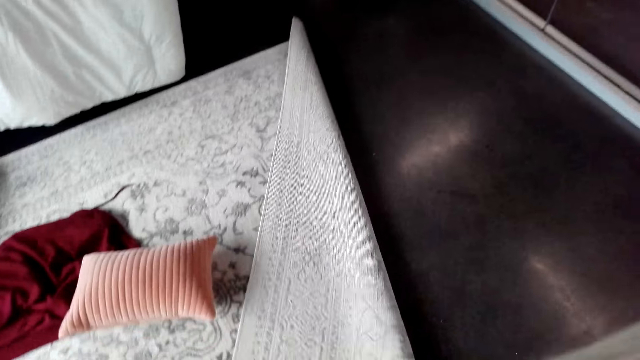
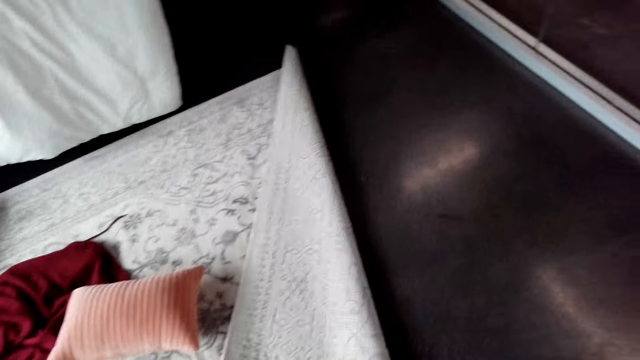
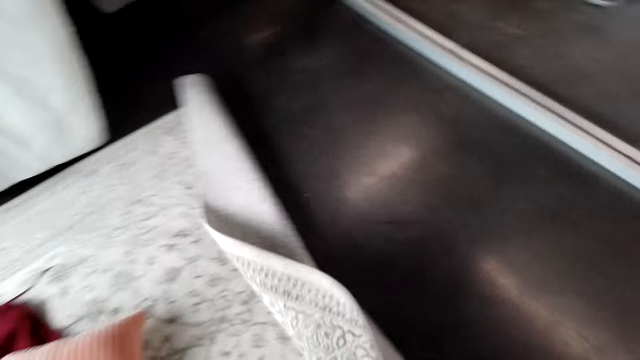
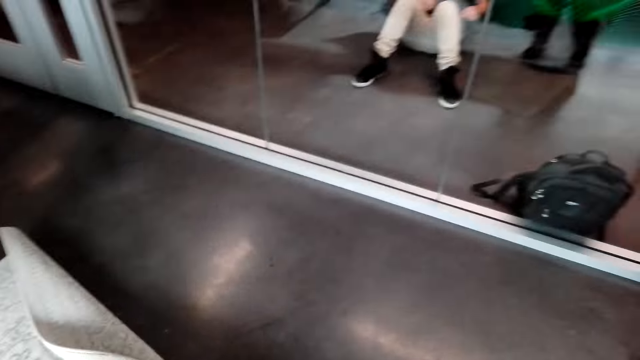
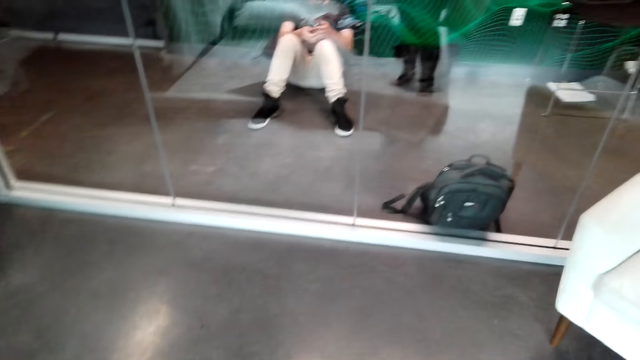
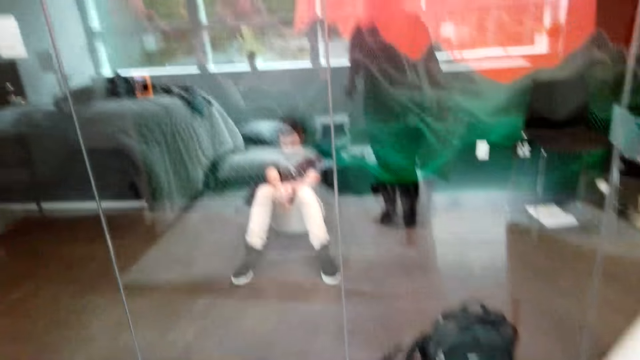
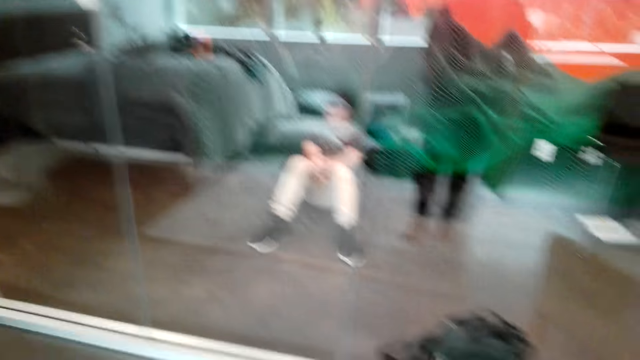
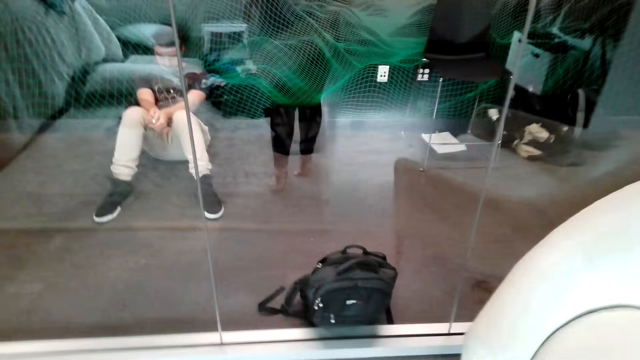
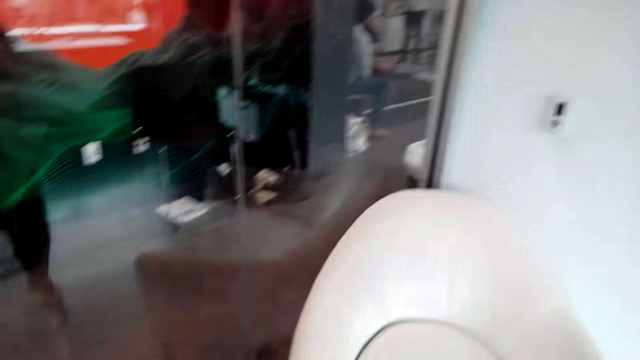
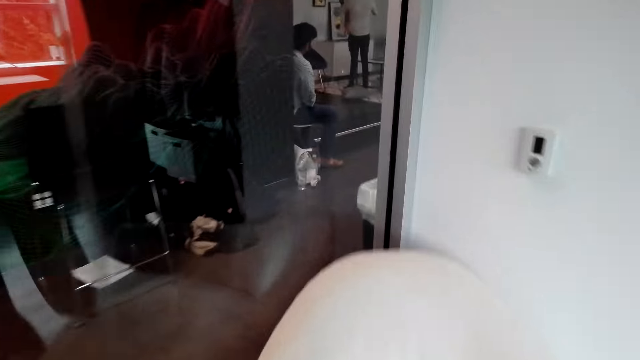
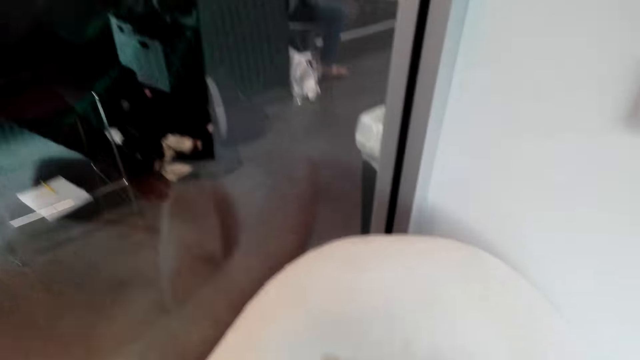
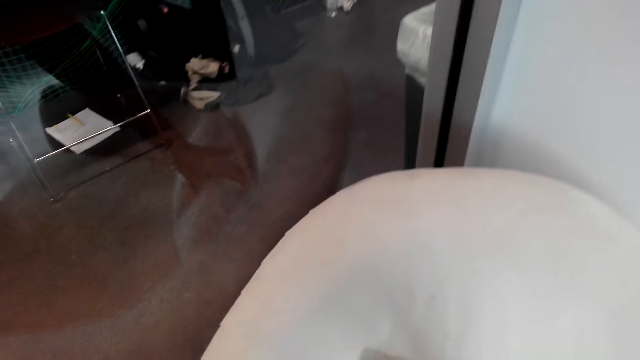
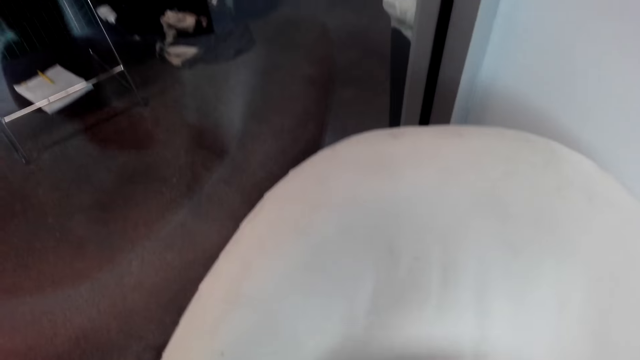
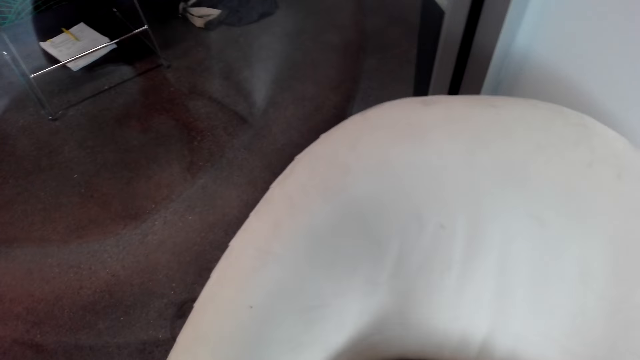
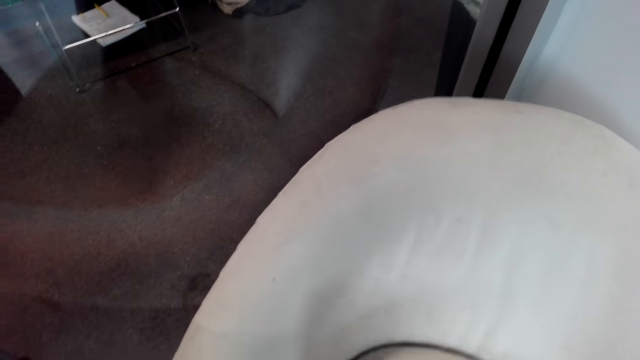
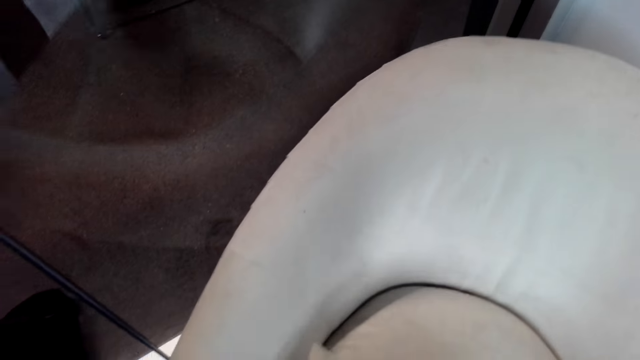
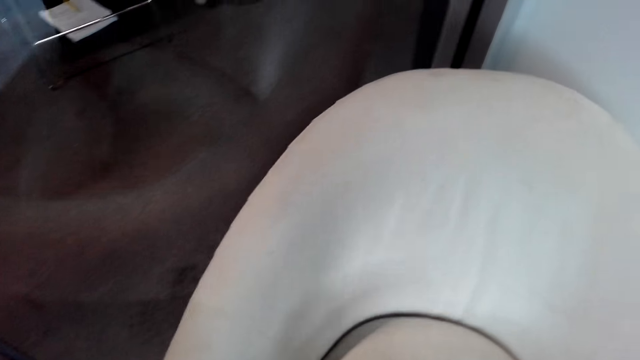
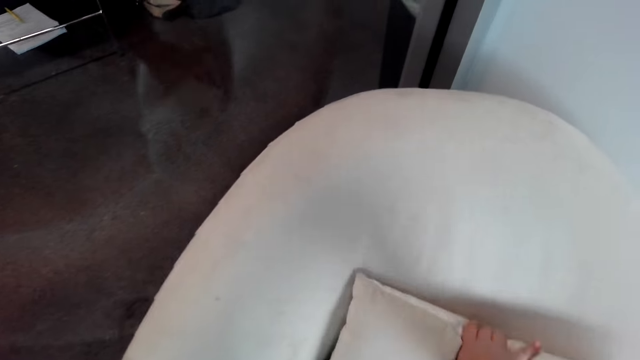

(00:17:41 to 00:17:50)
The camera wearer walks. They move the carpet. They arrange the throw pillow on the chair. They walk.

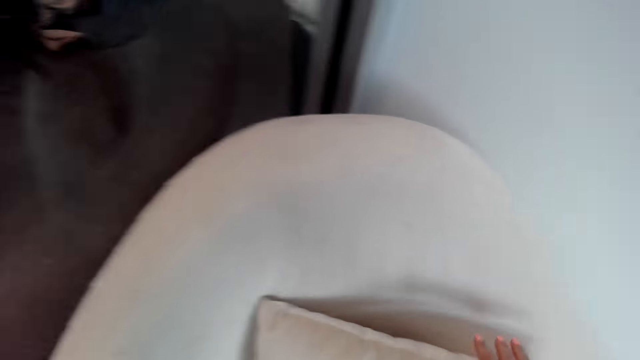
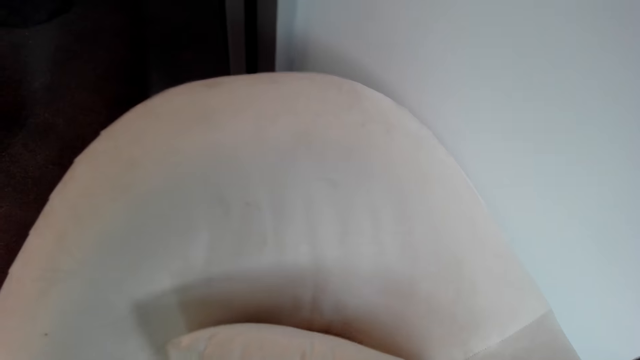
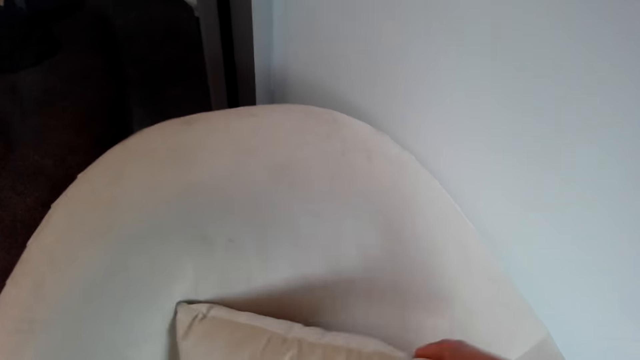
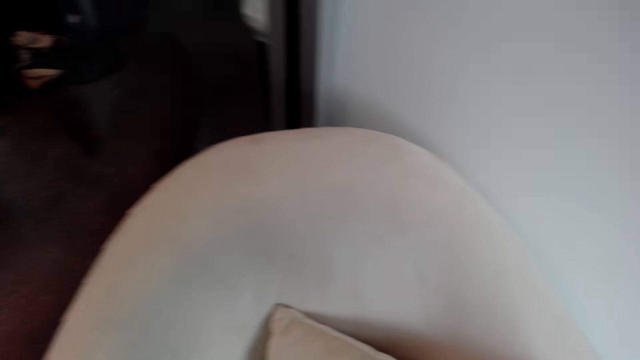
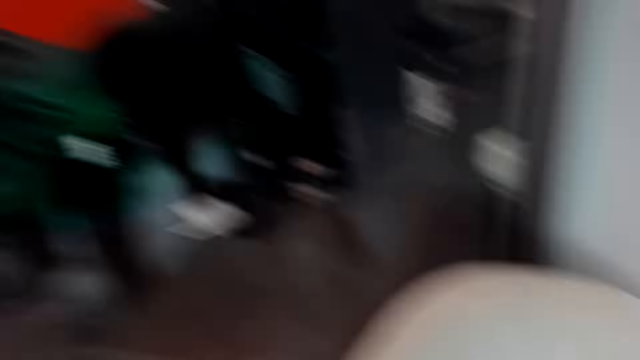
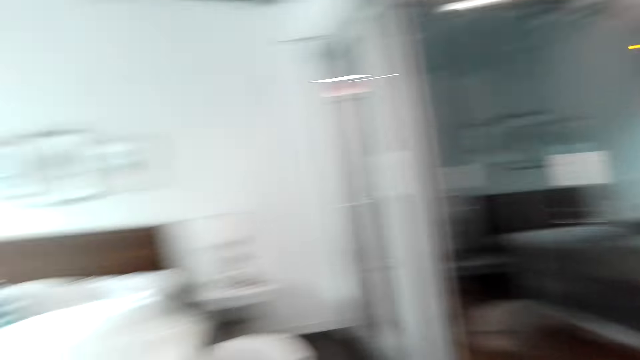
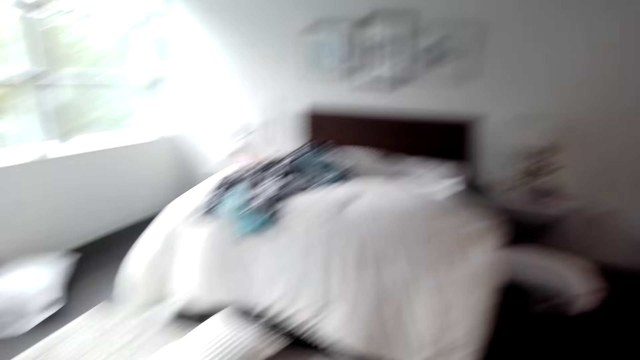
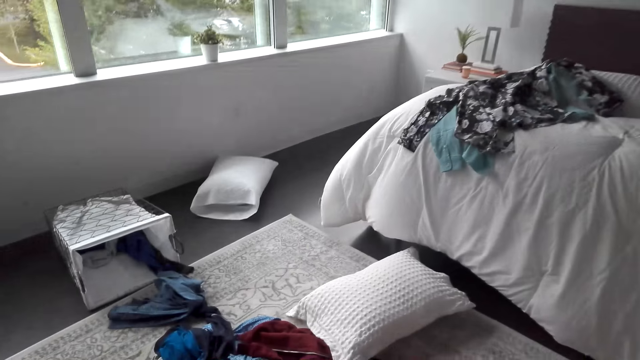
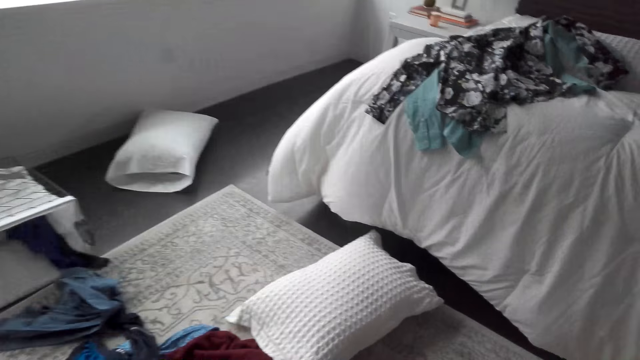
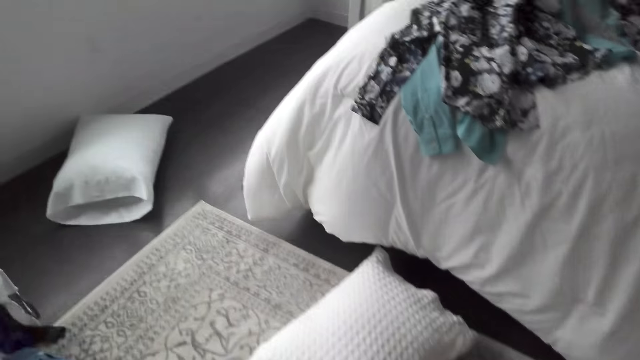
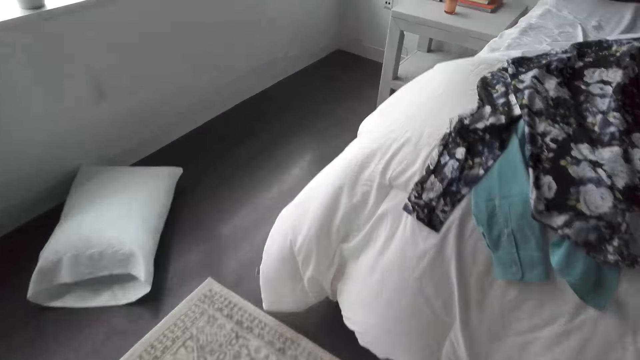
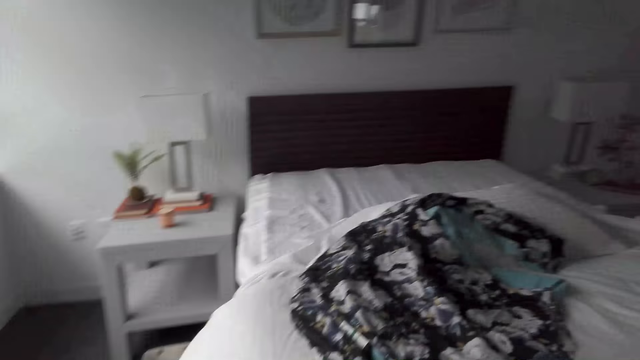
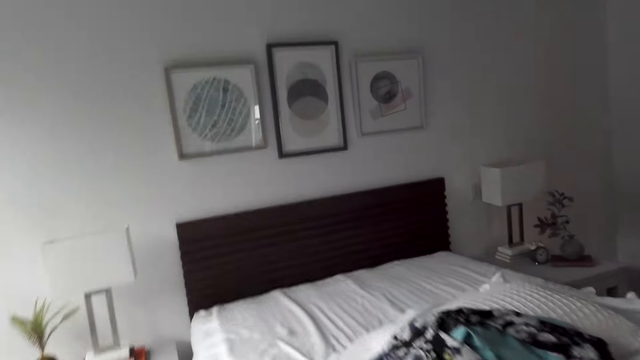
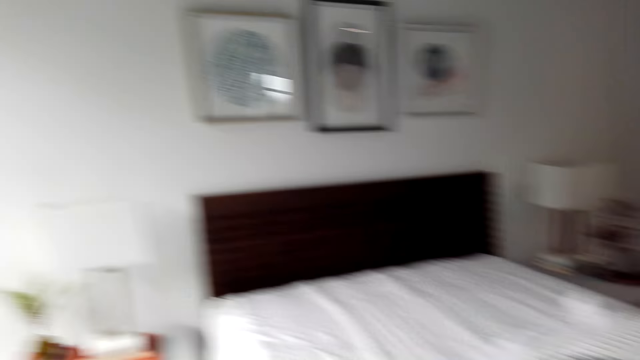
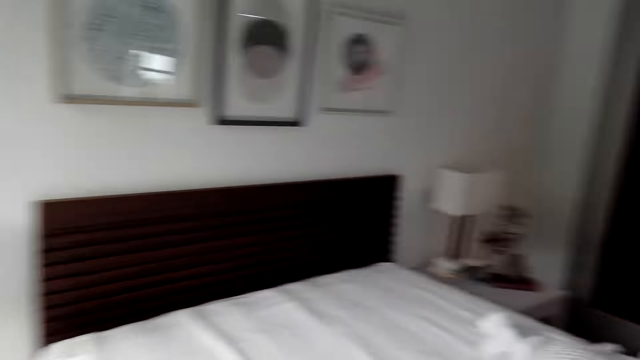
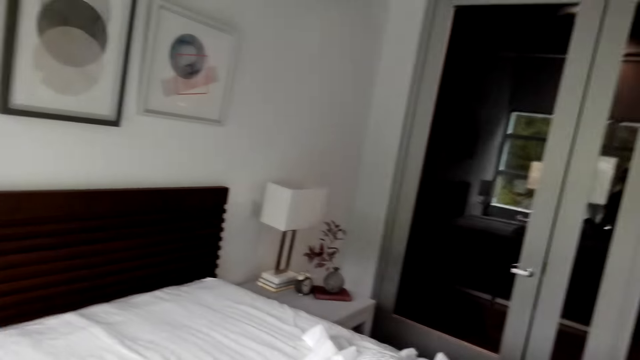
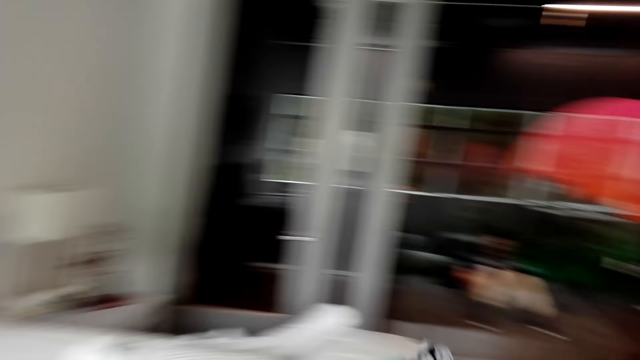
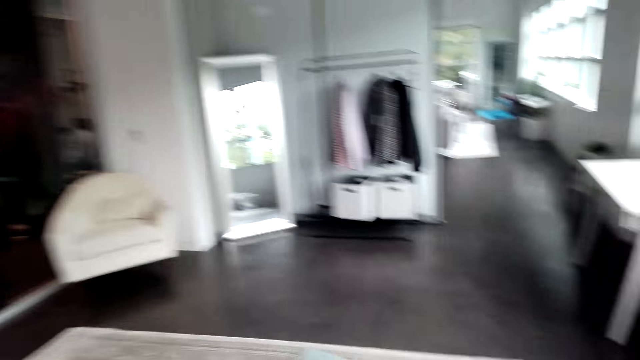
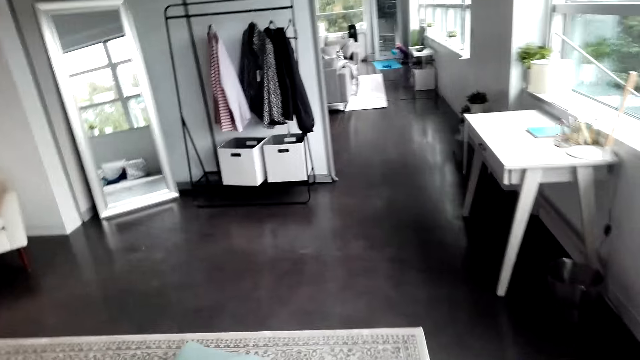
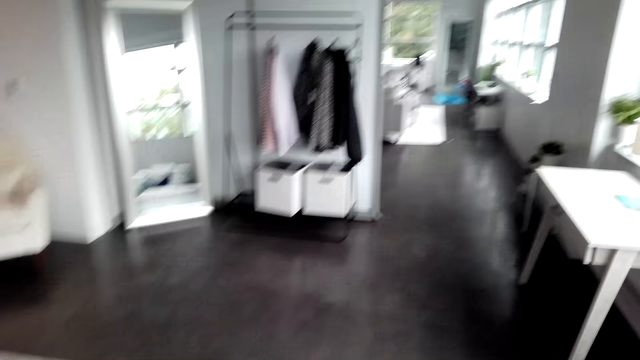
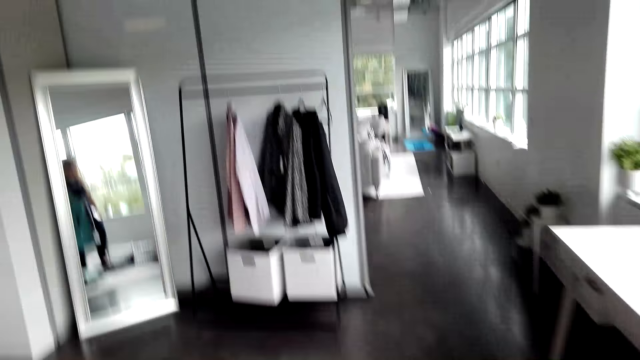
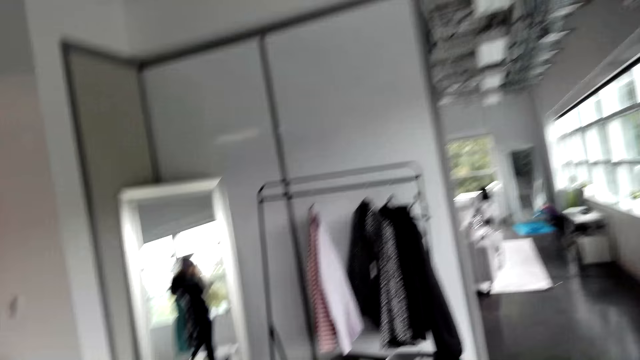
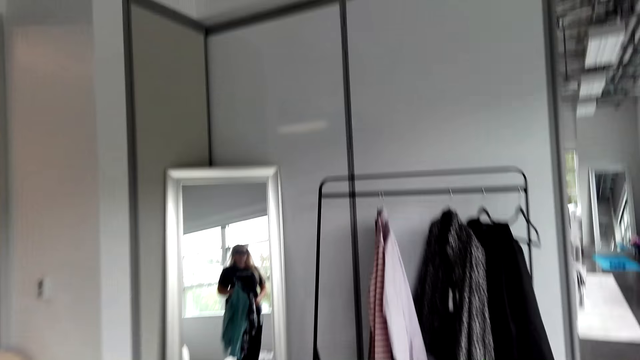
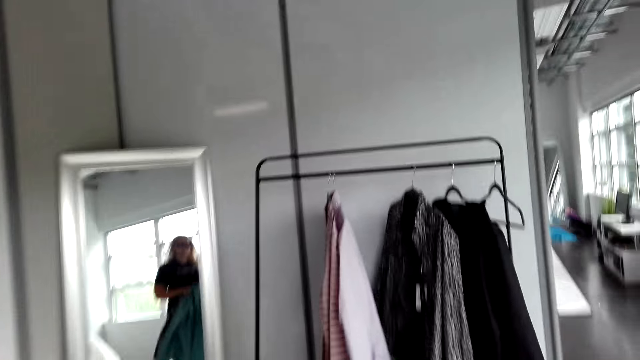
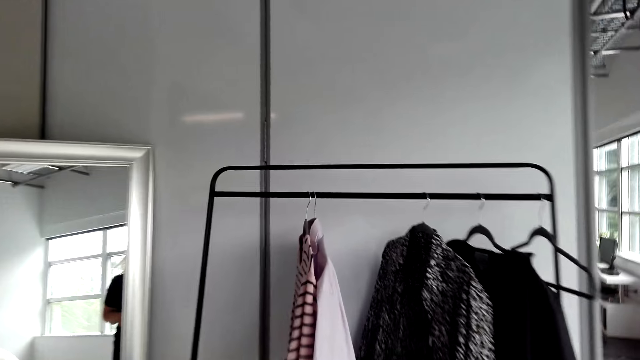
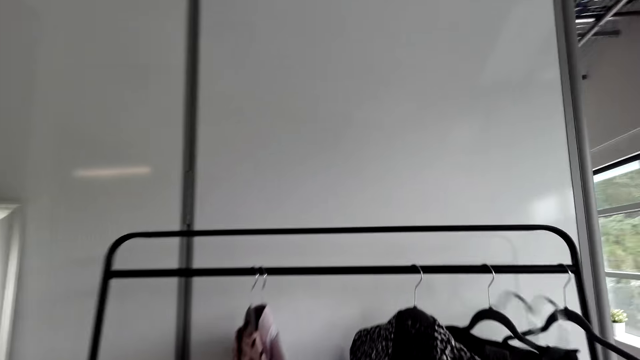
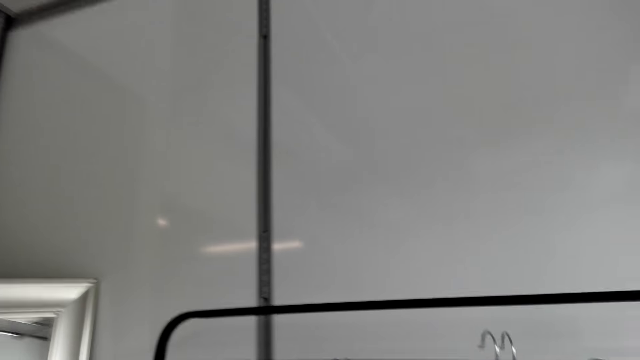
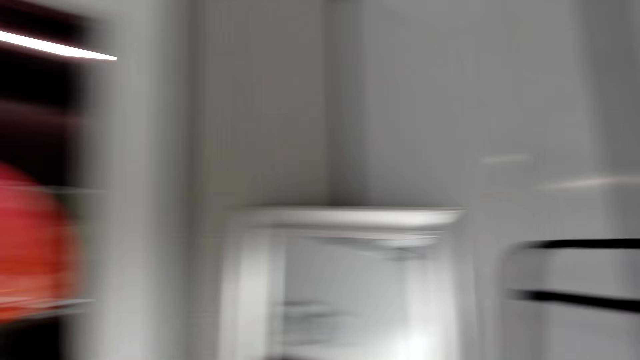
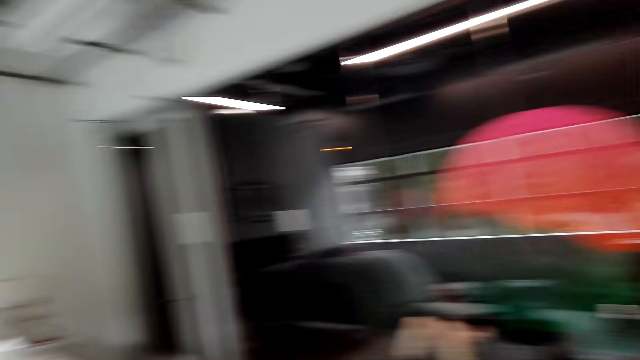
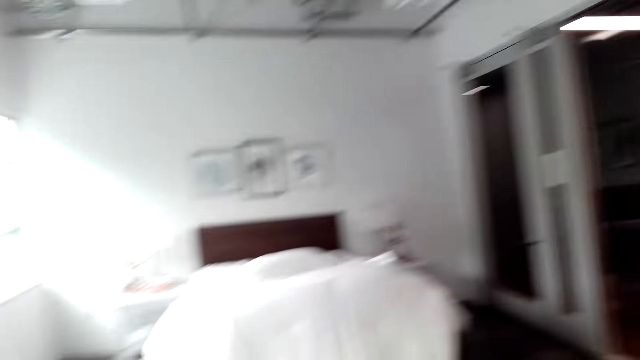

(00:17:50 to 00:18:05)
The camera wearer puts the pillow on the couch. They walk. They pick the clothes. They walk. They hang the clothes on the clothes rack. They walk in the room.
